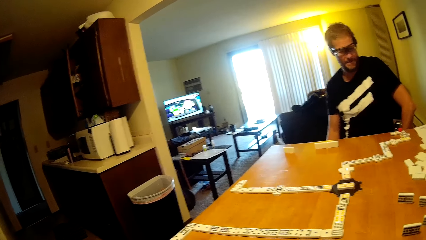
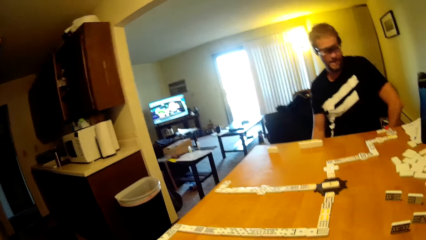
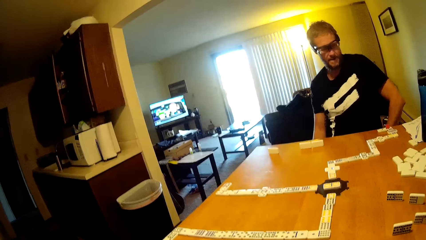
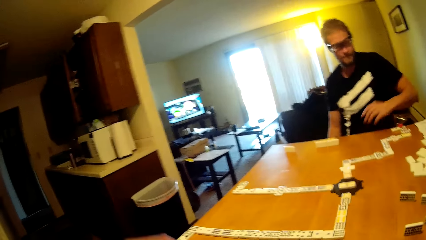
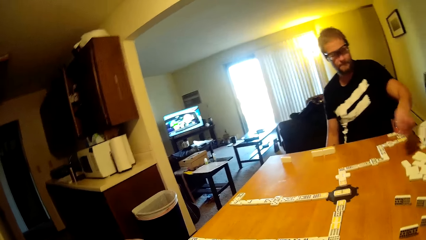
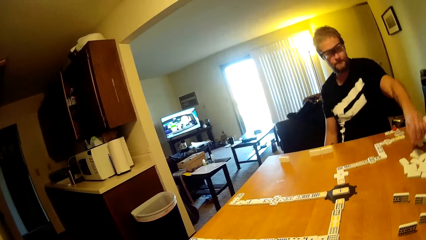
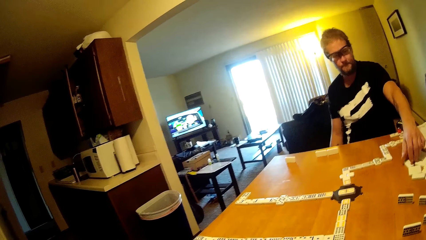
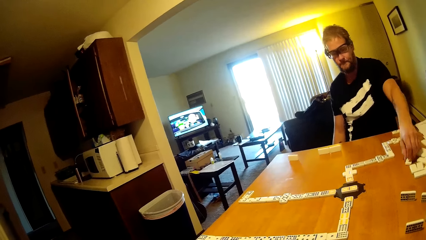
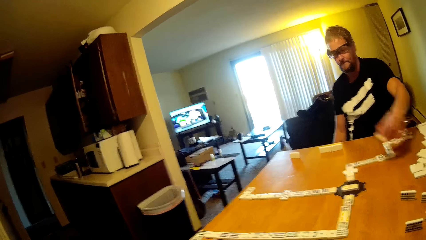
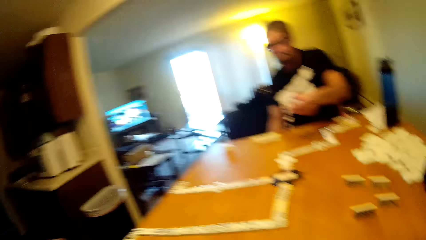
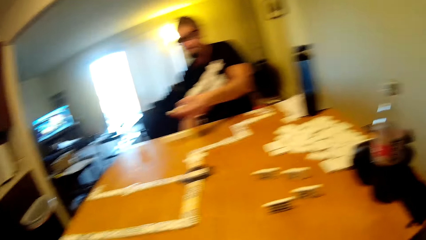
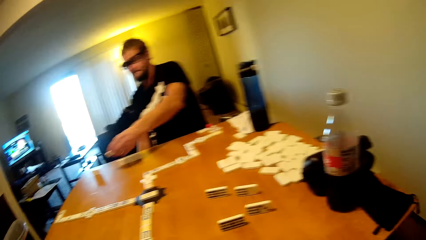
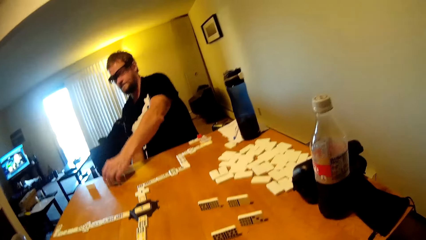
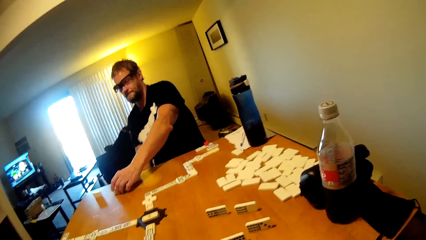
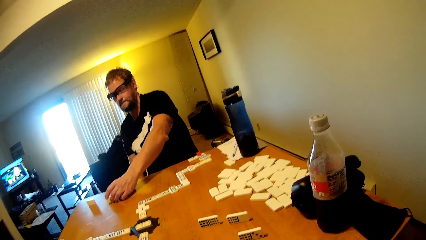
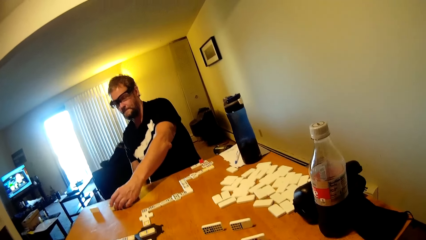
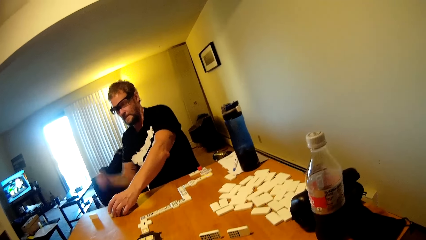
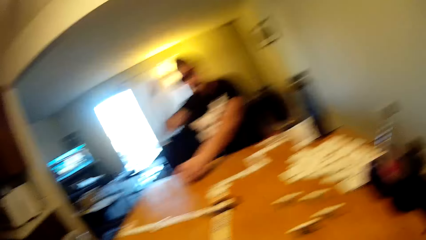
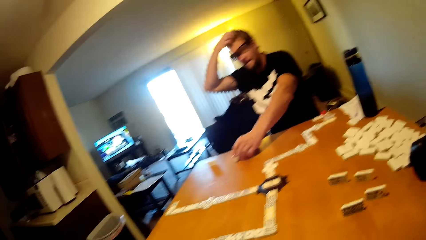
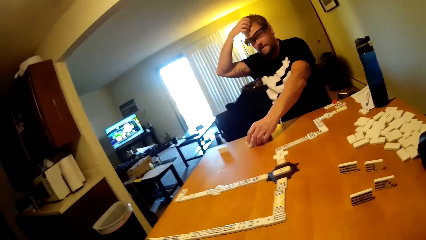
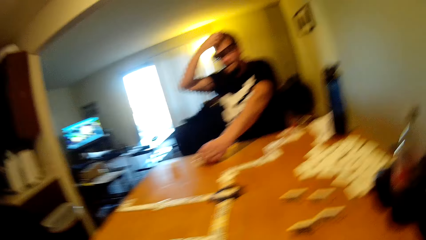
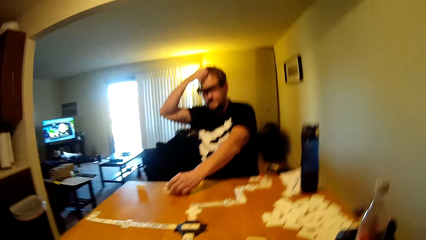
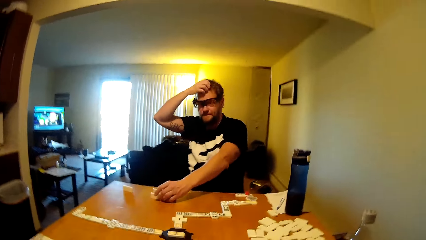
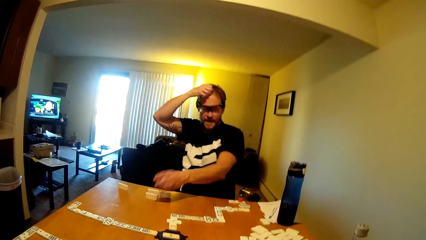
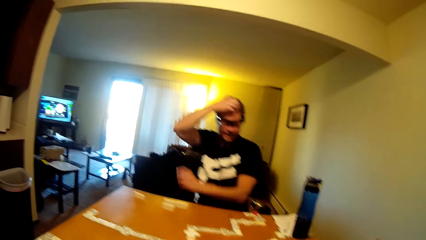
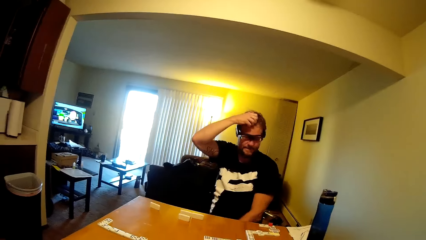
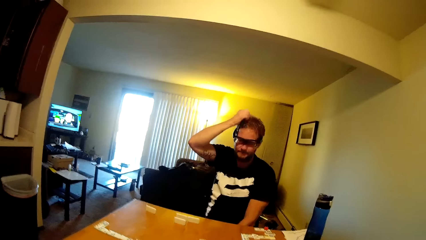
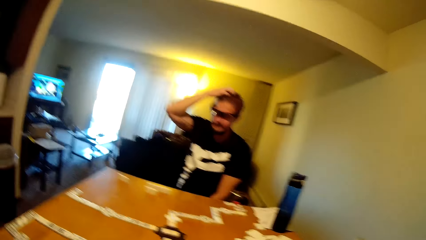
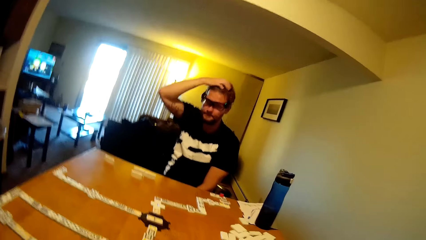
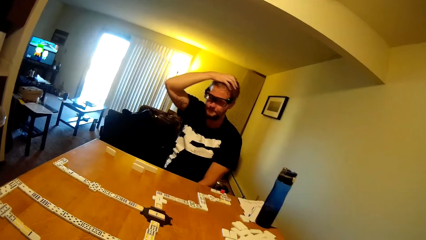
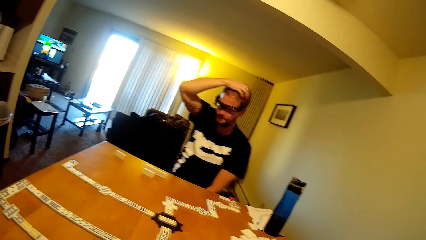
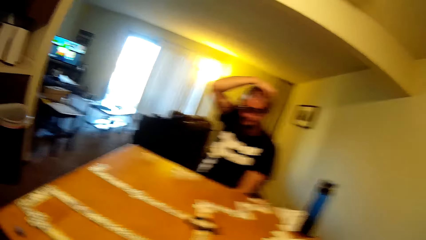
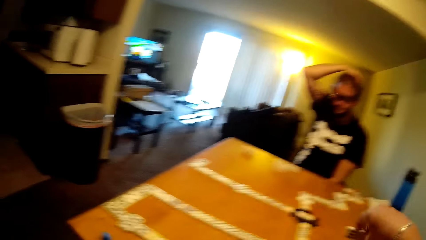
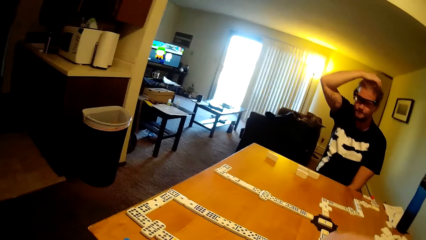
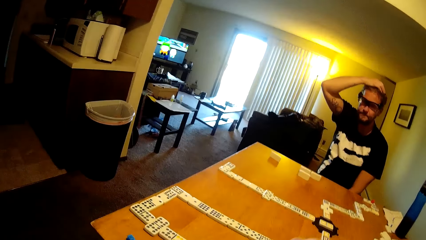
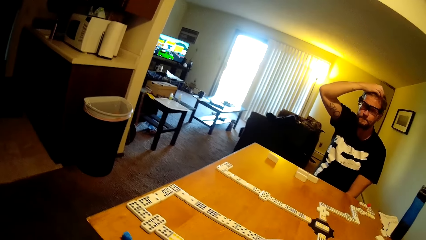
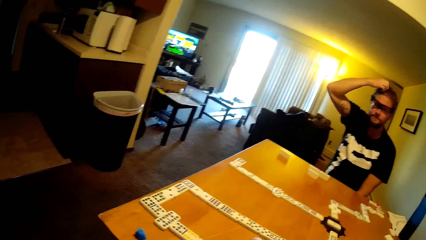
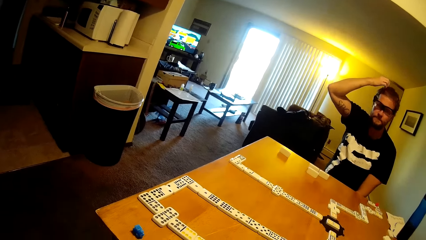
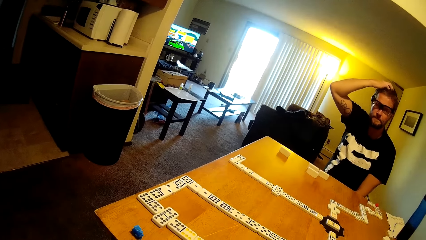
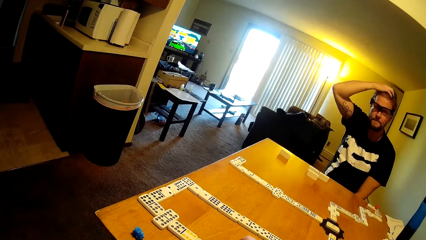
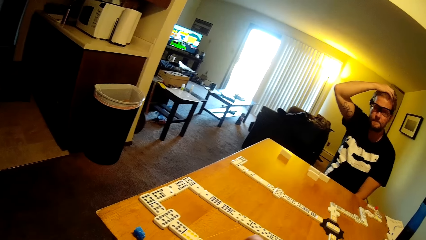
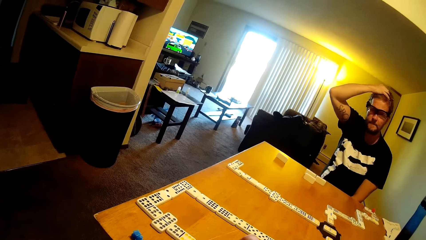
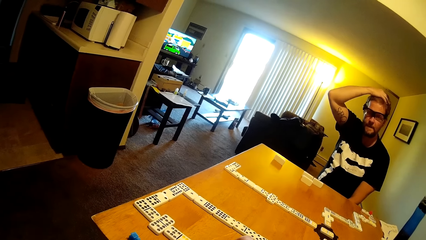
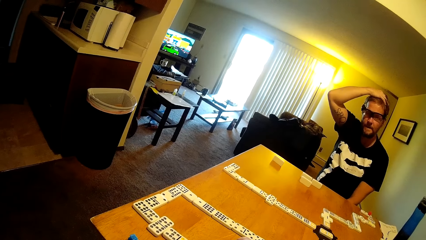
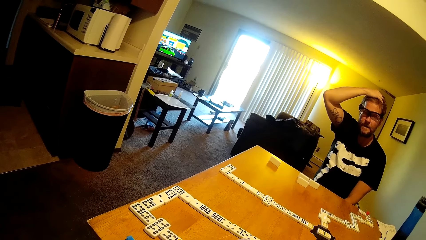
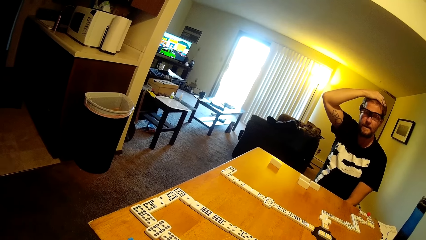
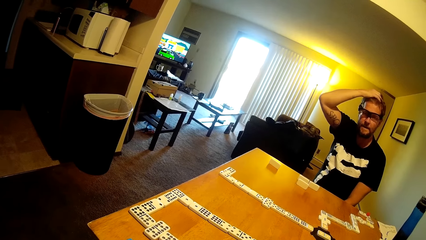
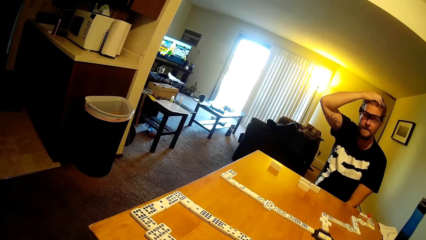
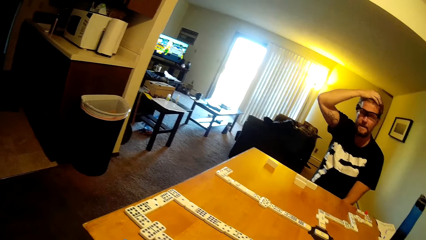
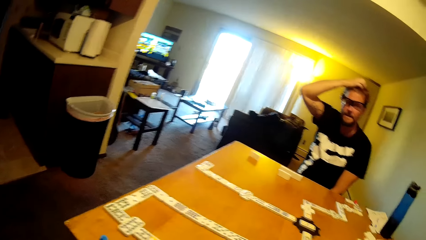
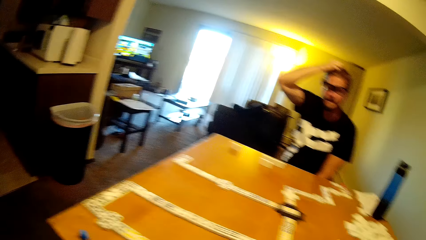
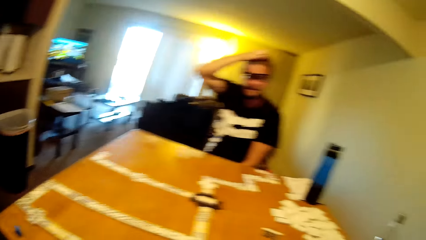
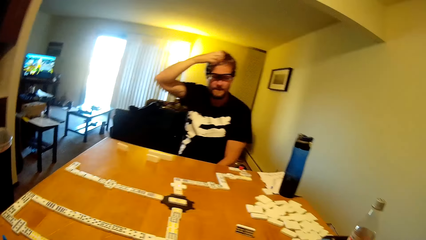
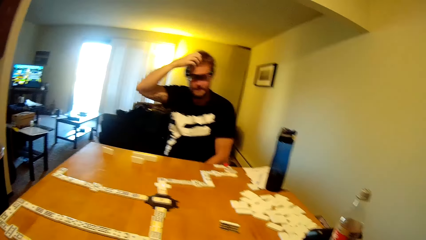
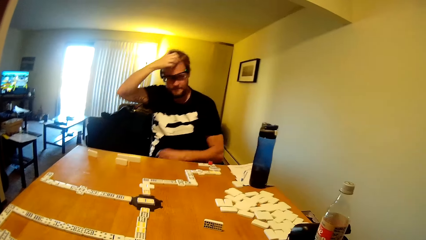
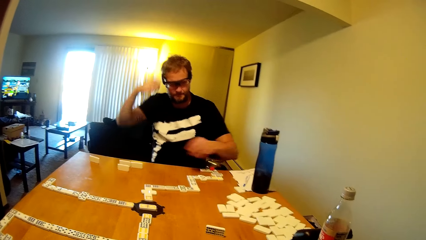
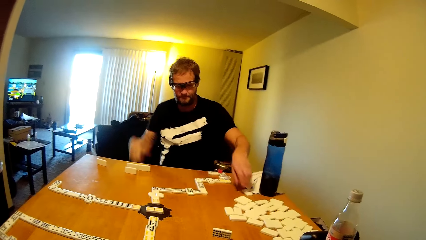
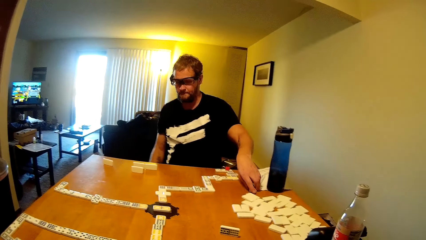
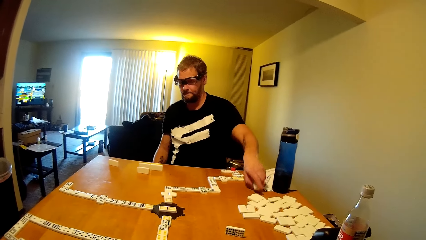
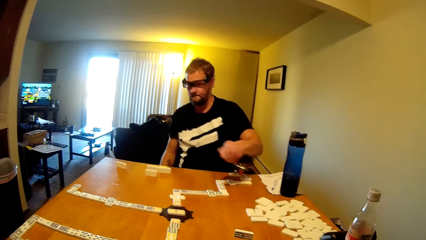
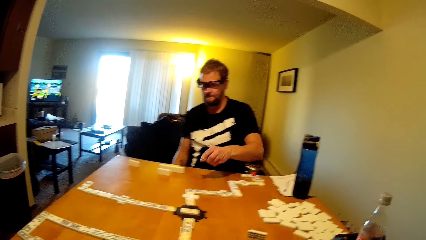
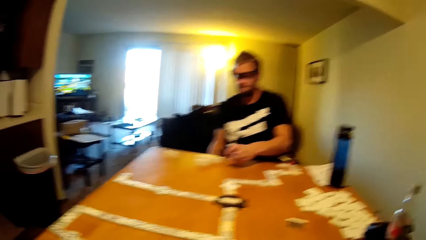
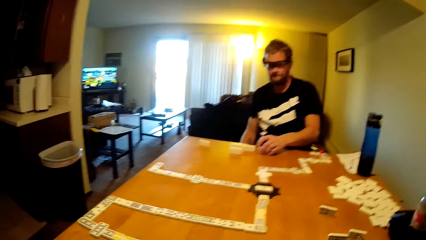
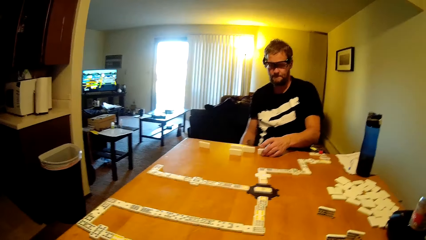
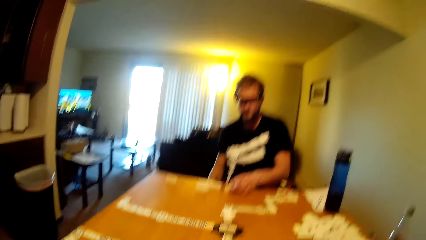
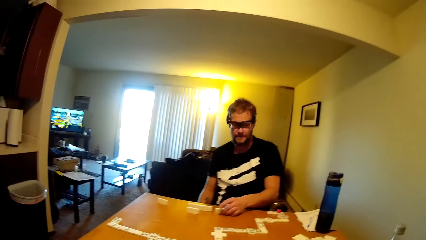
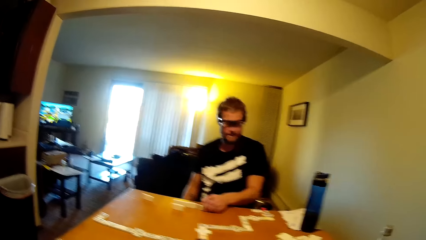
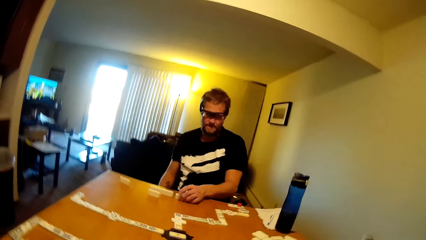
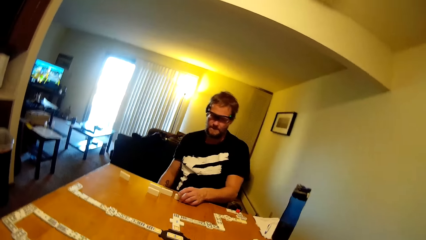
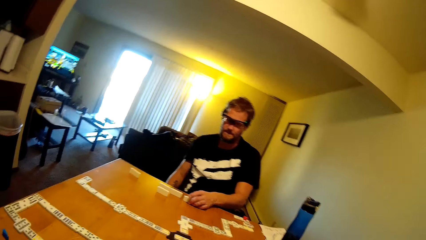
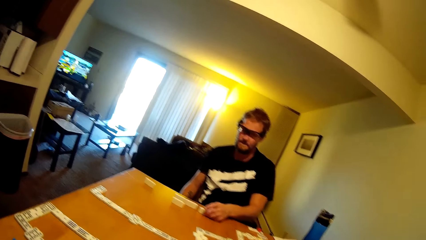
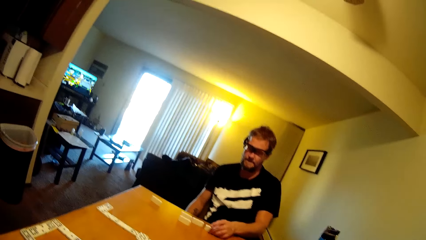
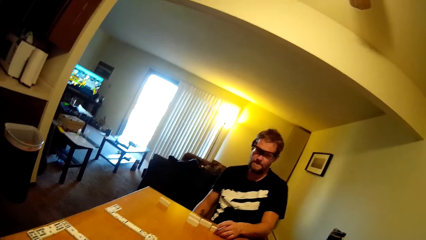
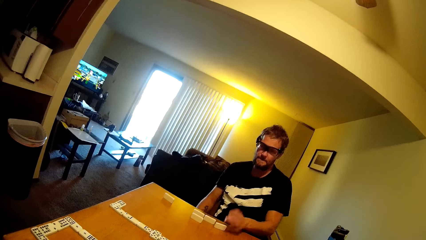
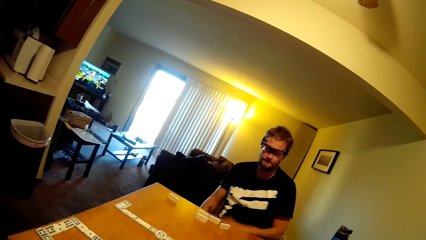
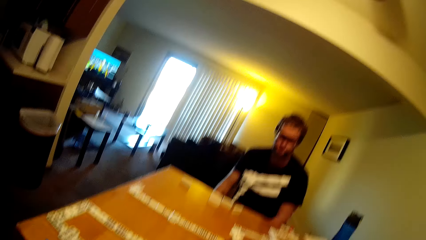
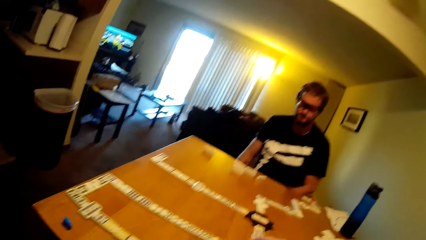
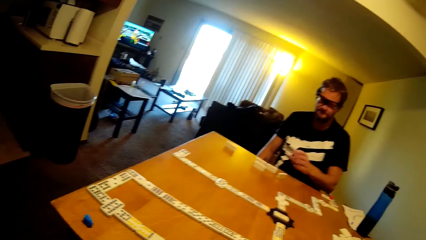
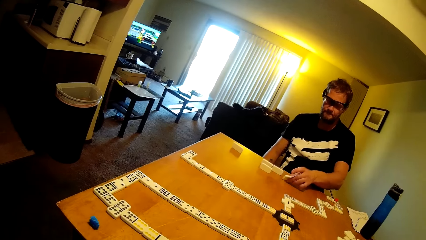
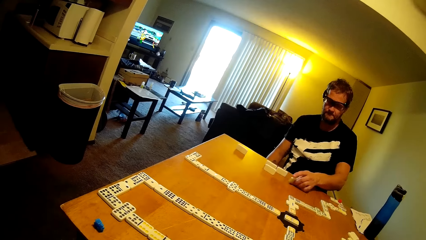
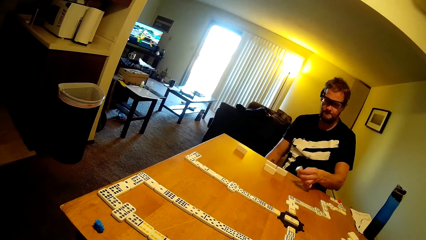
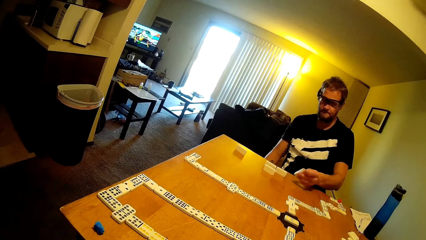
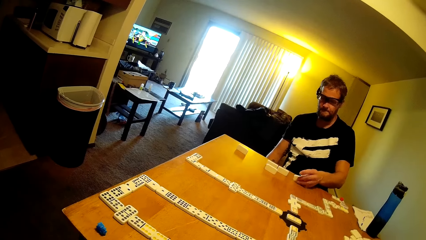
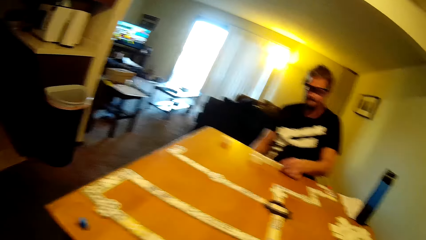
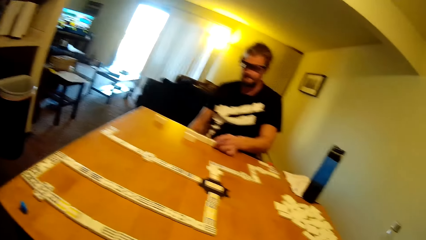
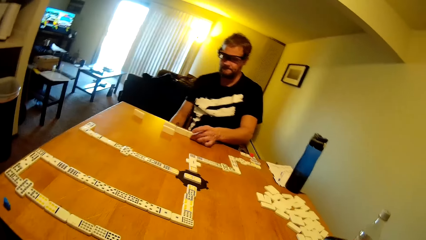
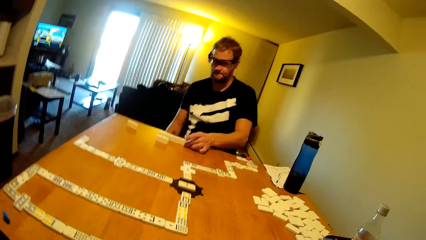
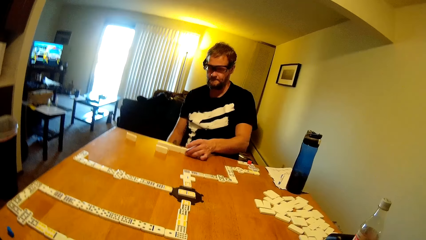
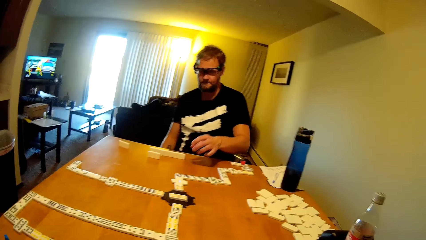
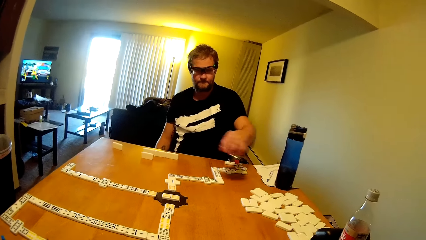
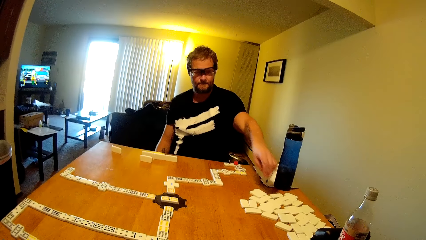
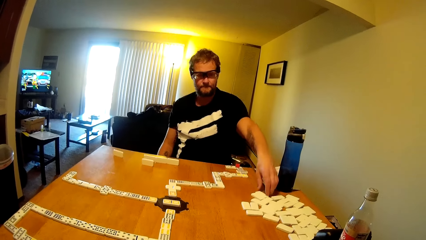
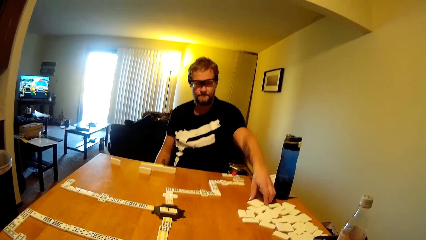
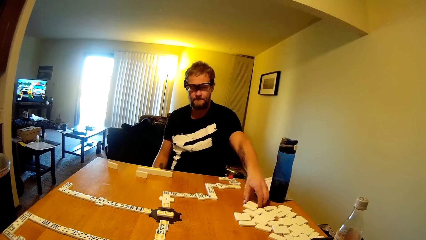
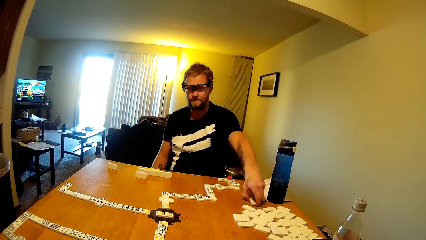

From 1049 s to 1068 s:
The man talks to the camera wearer. He takes a dominoes card and puts the dominoes card down. He touches his head. He touches the face. He takes a dominoes card. He plays the dominoes game. He puts the dominoes card down. He takes a dominoes card and puts the dominoes card down. He takes a dominoes card.
